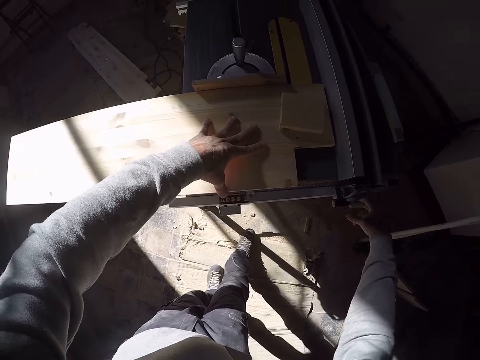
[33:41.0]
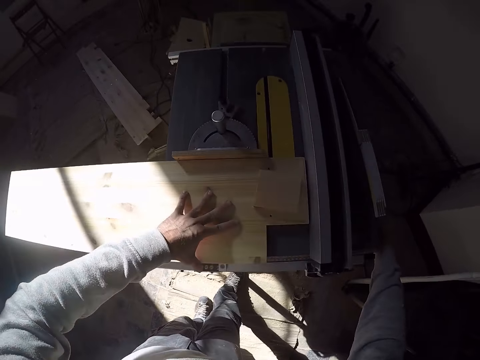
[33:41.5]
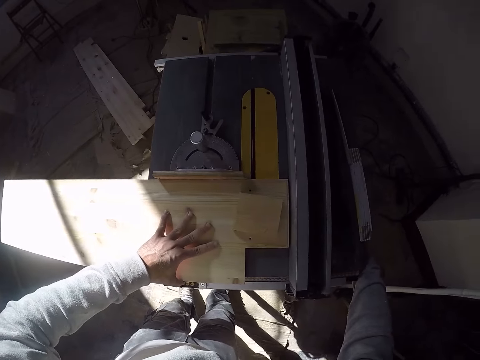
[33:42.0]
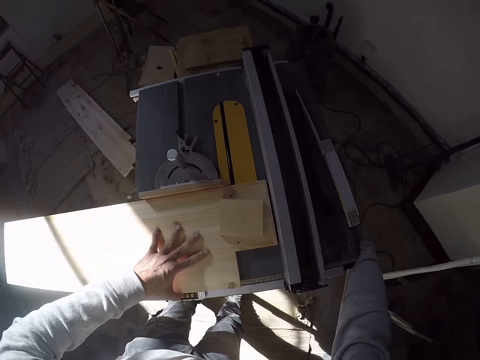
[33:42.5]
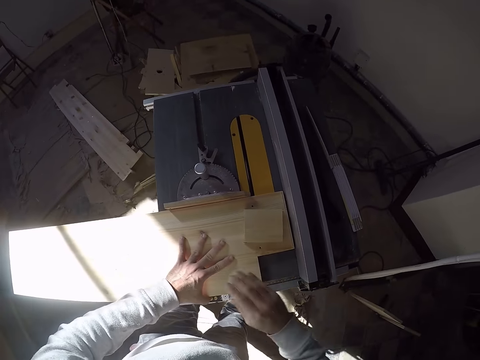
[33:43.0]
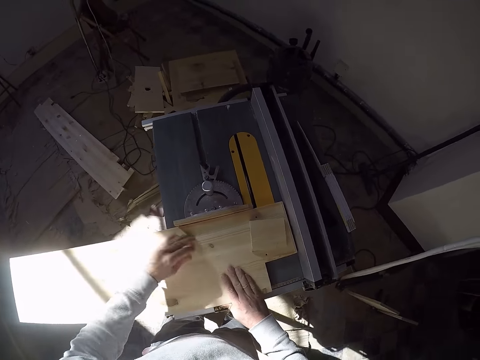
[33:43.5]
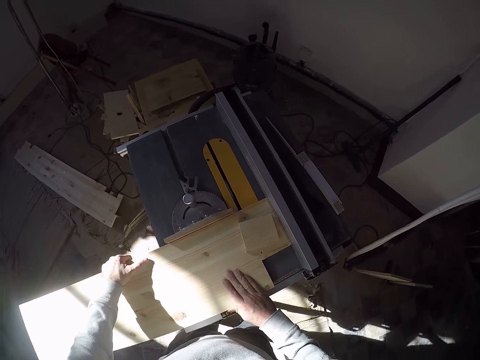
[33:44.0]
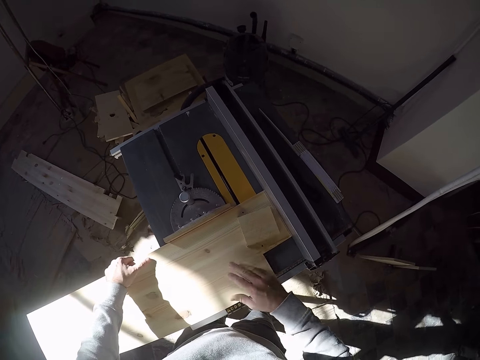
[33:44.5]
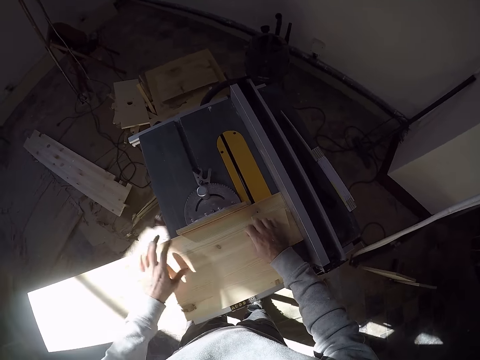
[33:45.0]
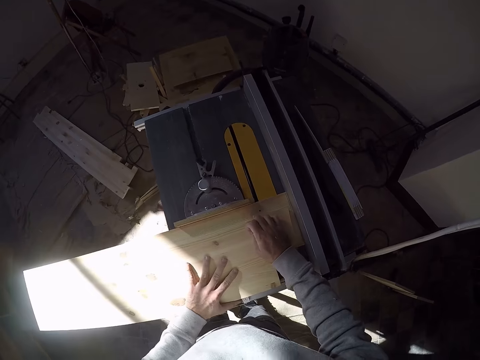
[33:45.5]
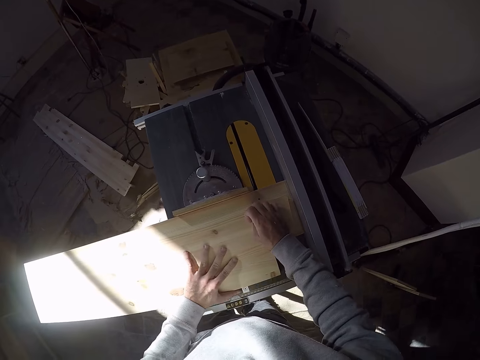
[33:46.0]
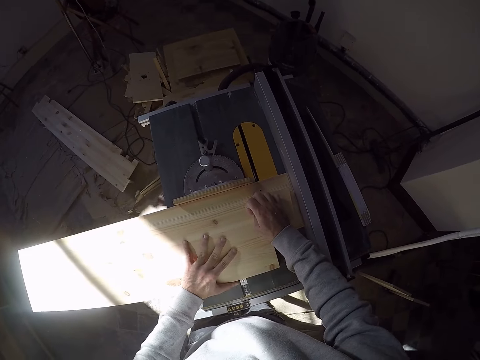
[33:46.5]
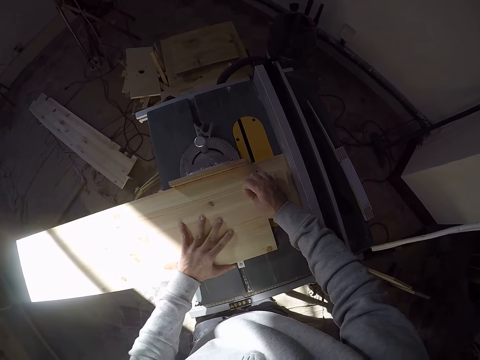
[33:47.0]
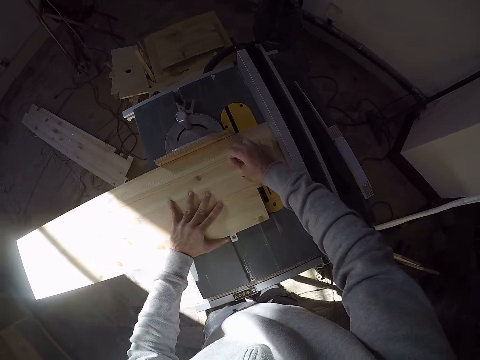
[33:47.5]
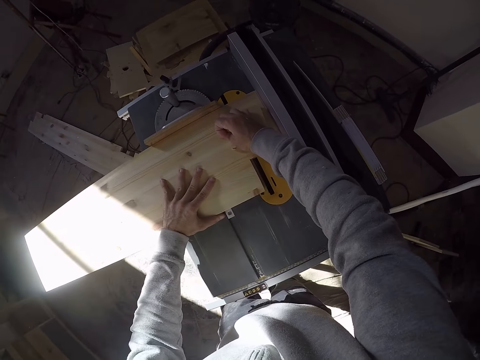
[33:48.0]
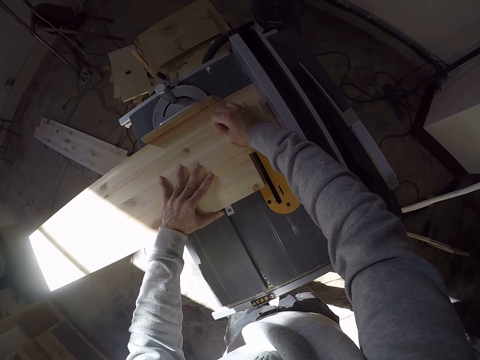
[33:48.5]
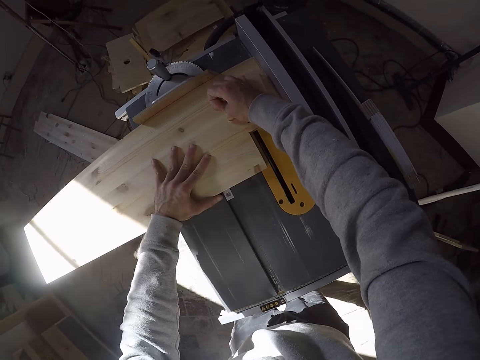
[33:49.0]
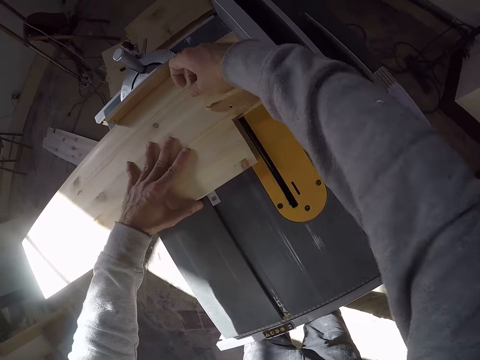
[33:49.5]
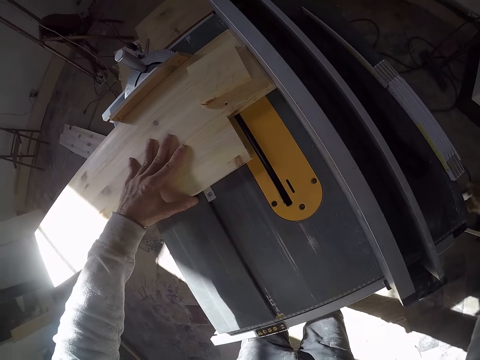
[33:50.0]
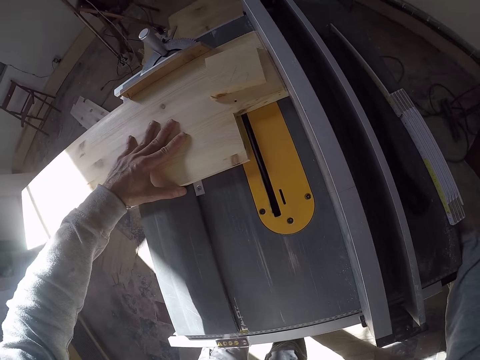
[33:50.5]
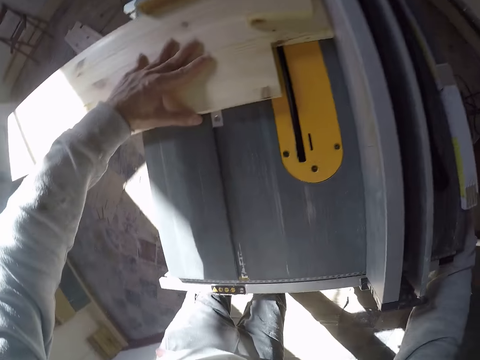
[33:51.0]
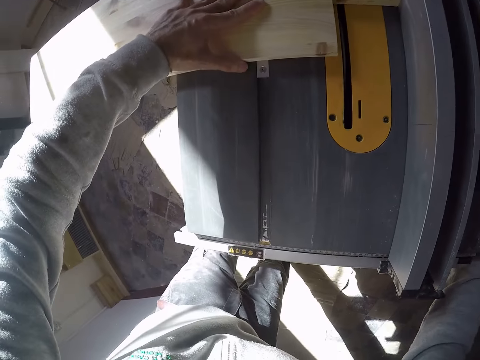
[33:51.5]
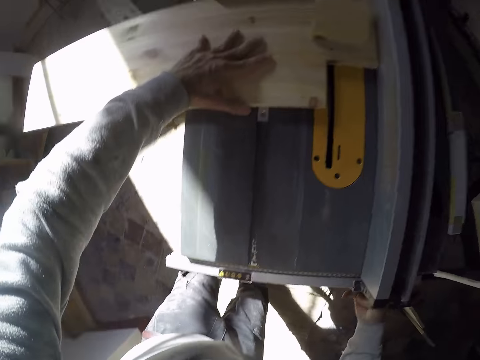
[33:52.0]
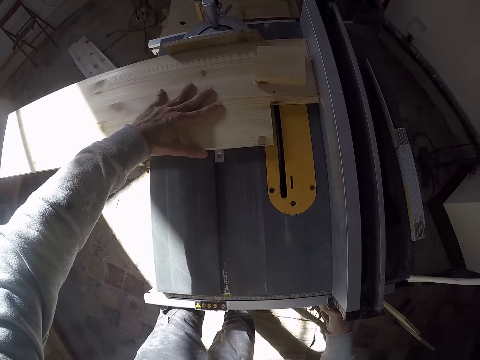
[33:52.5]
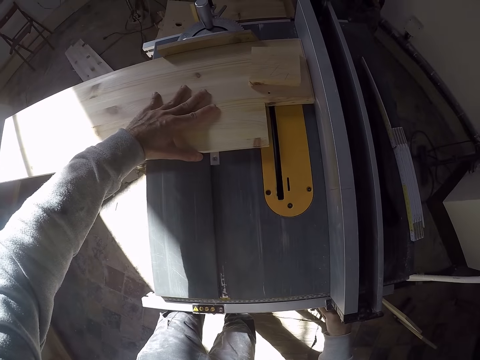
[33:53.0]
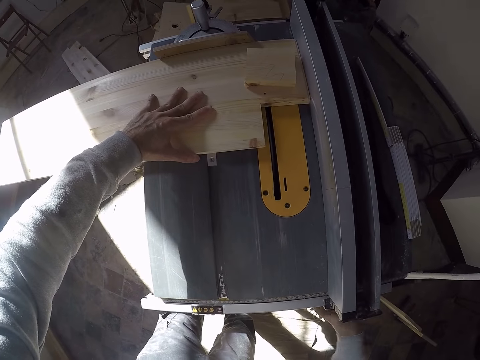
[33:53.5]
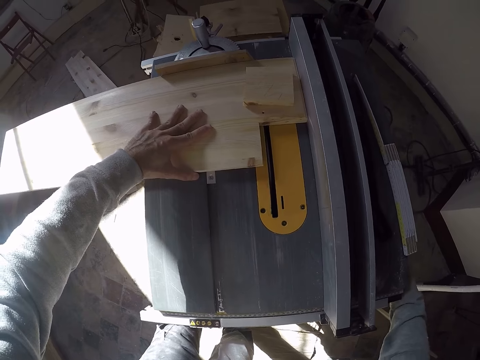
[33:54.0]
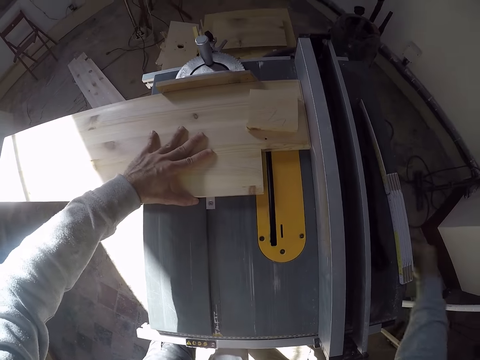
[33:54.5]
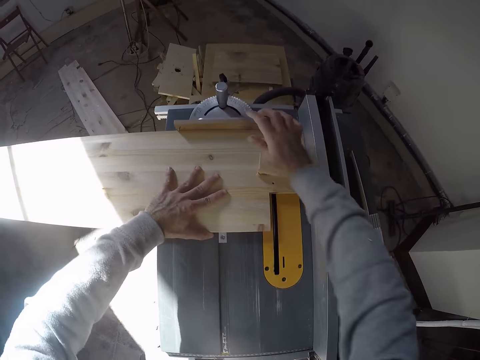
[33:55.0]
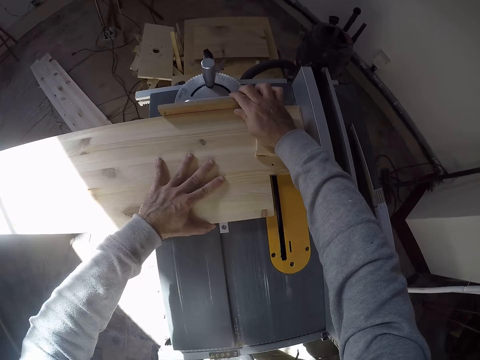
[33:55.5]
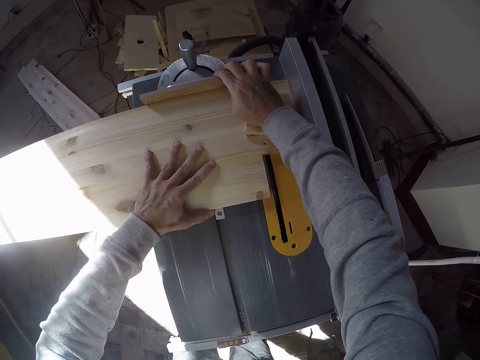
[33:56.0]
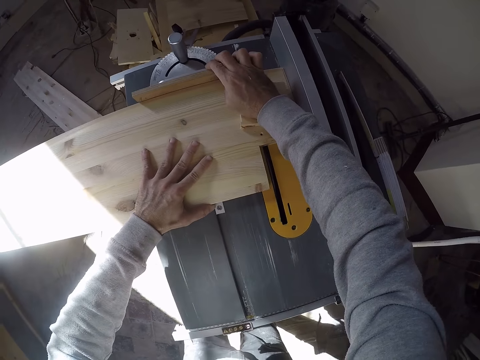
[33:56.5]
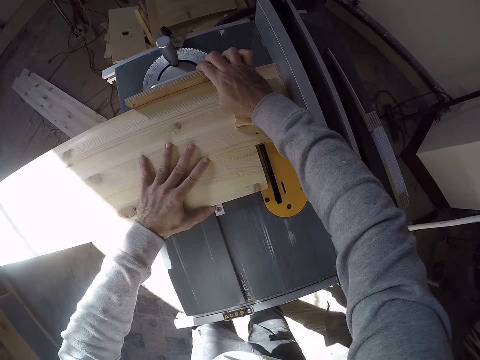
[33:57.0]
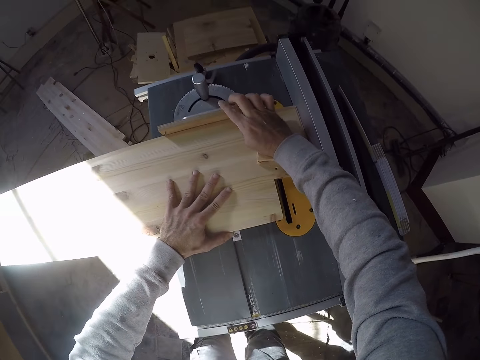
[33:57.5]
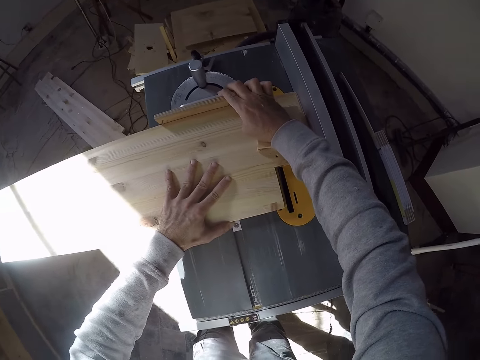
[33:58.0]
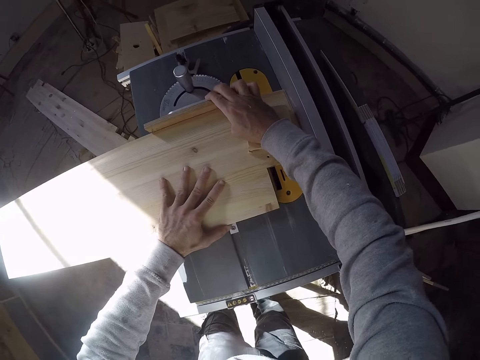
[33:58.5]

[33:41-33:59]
The camera wearer touches the wood. He moves the wood together with the wood on it on the table saw machine with both hands. He adjusts the knob on the table saw machine with his right hand. He looks around. He moves the wood together with the wood on it on the table saw machine with both hands.

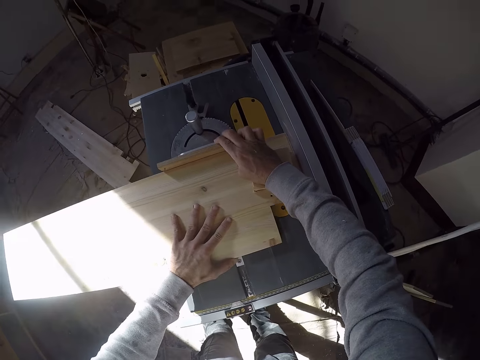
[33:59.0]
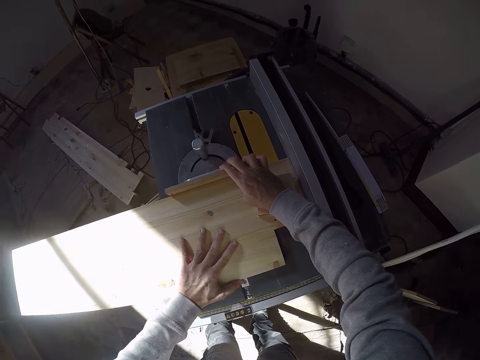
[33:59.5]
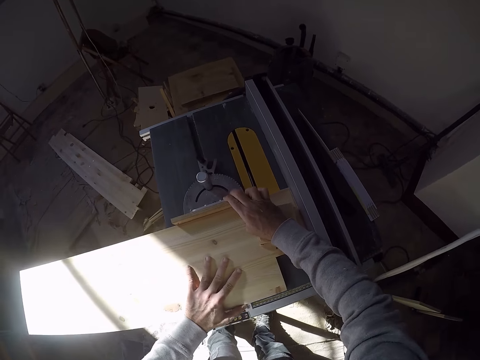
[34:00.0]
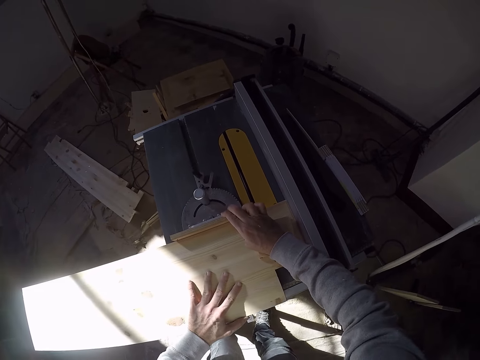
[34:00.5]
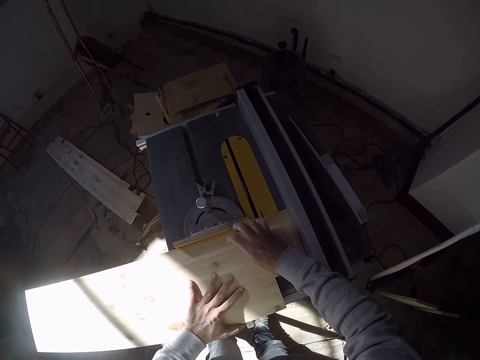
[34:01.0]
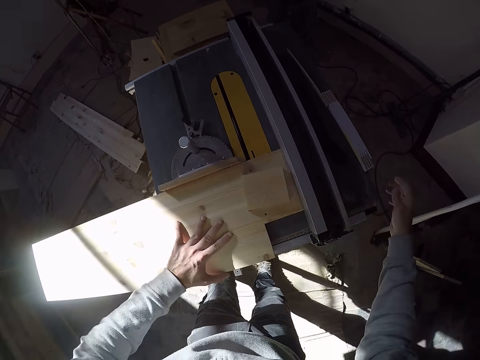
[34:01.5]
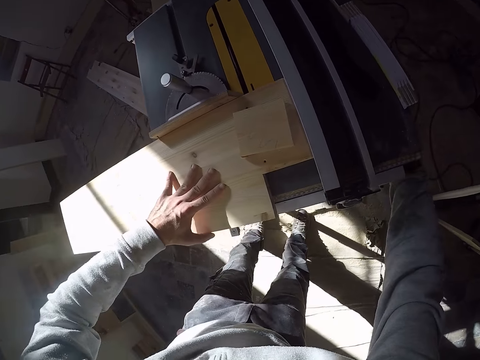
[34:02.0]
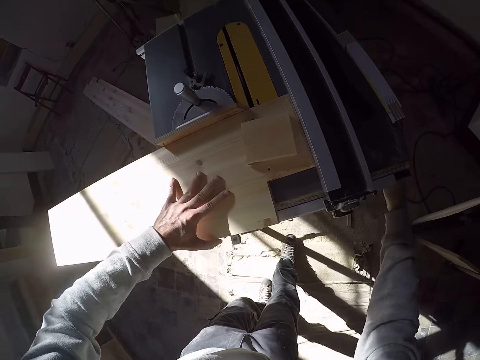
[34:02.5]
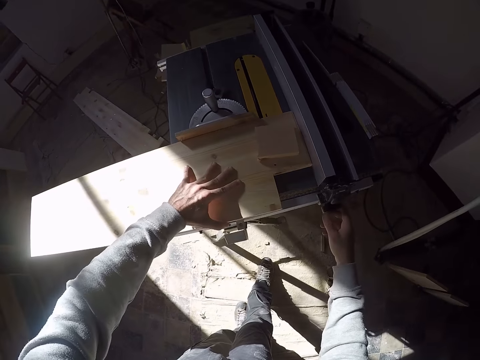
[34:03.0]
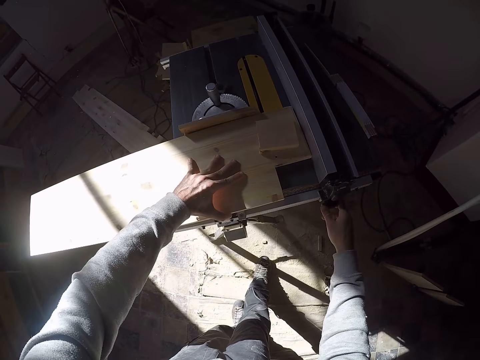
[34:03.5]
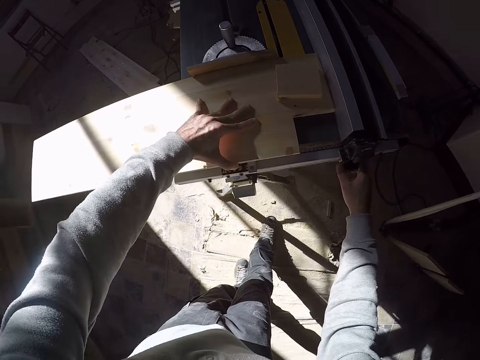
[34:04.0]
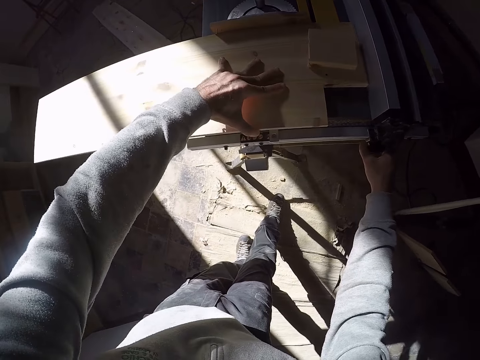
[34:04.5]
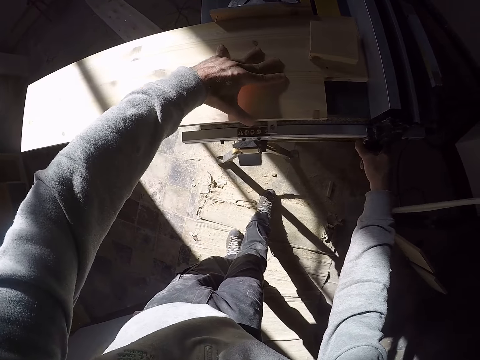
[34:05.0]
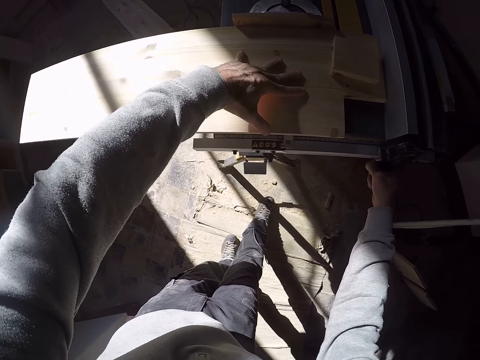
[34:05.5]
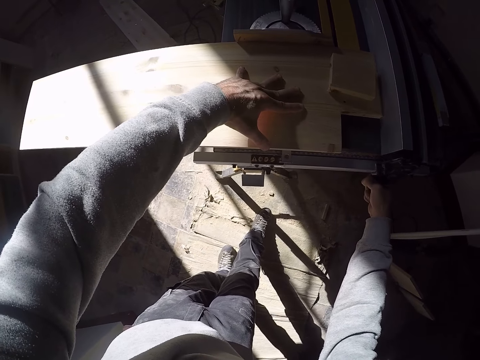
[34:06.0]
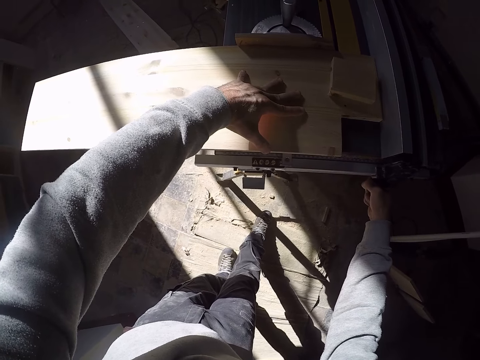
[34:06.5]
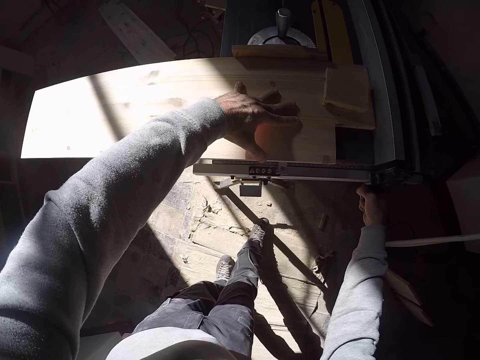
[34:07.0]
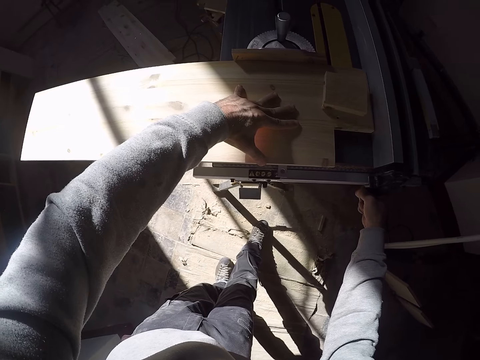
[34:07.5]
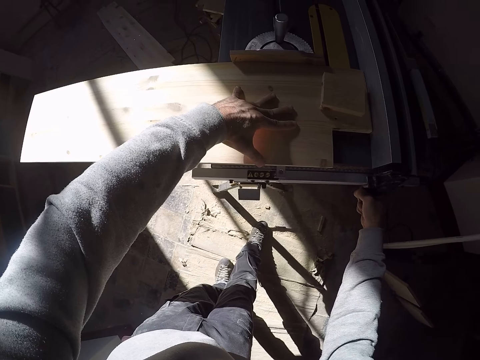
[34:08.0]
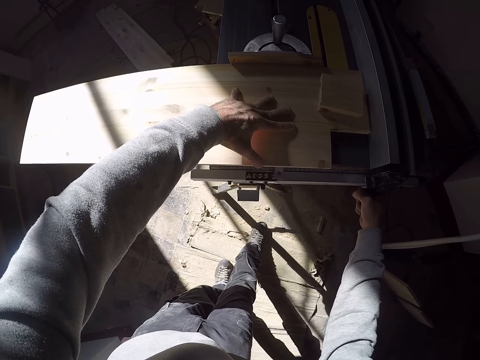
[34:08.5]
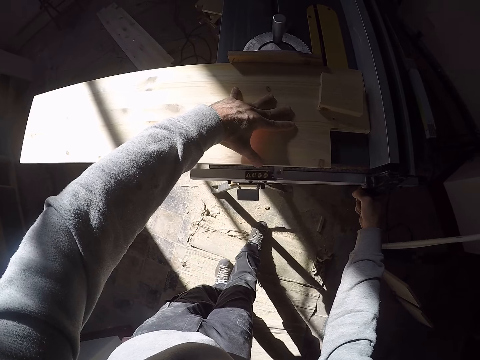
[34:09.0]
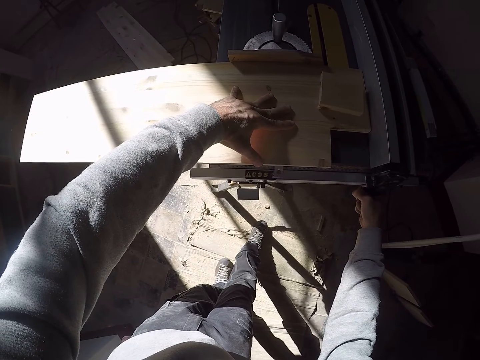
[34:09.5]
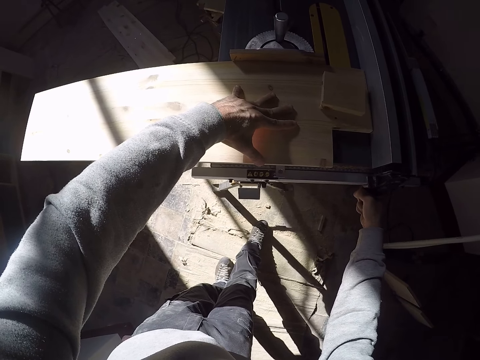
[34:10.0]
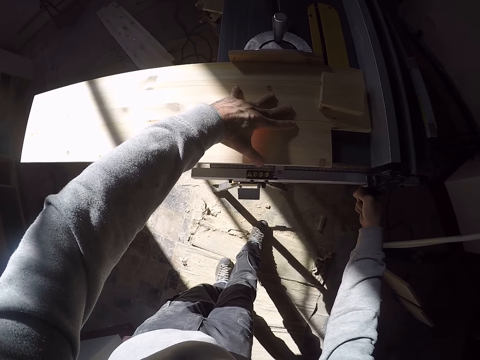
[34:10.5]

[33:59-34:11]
The camera wearer touches the wood. He touches something. He adjusts the knob on the table saw machine with his right hand.
